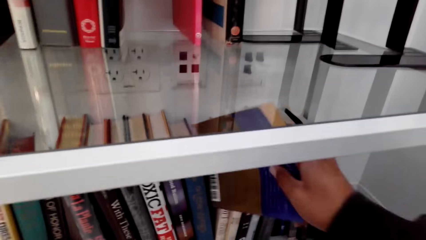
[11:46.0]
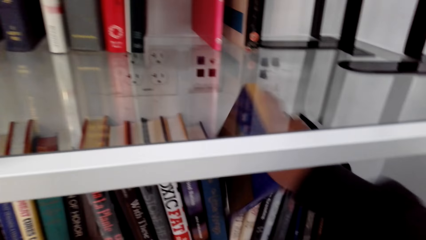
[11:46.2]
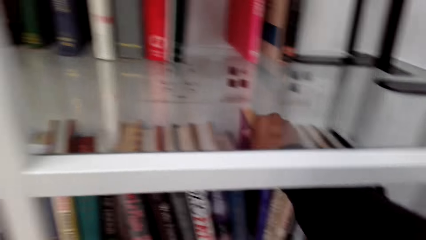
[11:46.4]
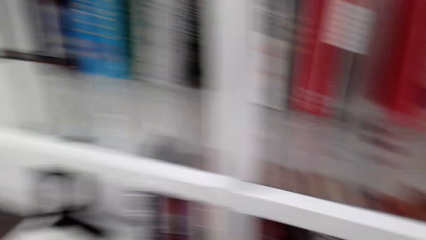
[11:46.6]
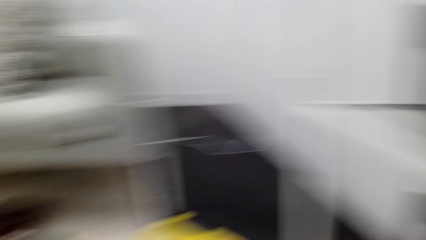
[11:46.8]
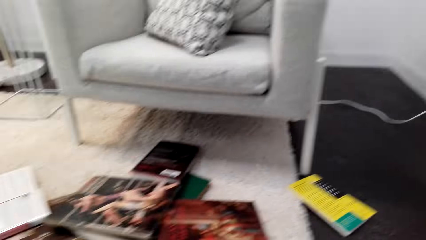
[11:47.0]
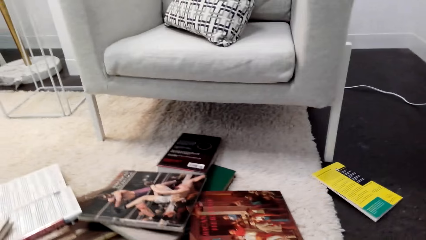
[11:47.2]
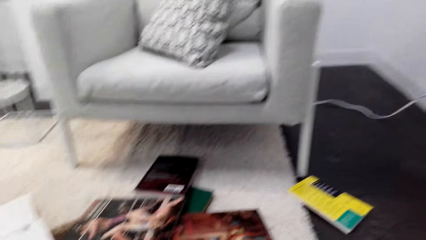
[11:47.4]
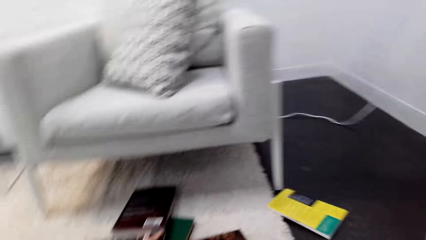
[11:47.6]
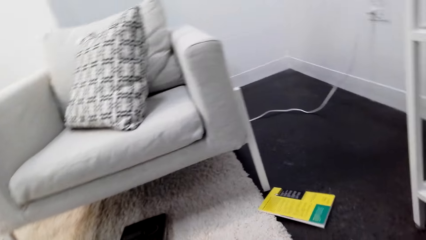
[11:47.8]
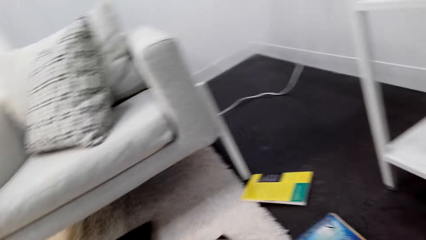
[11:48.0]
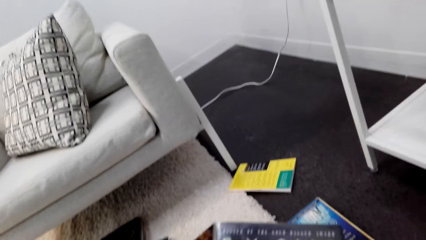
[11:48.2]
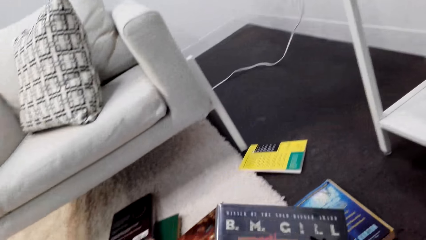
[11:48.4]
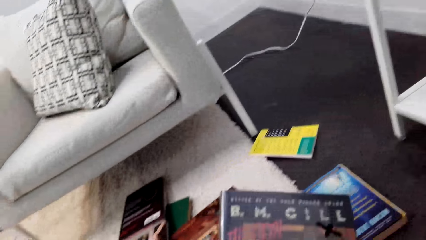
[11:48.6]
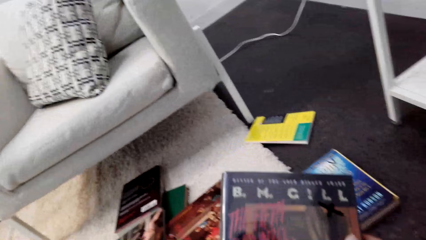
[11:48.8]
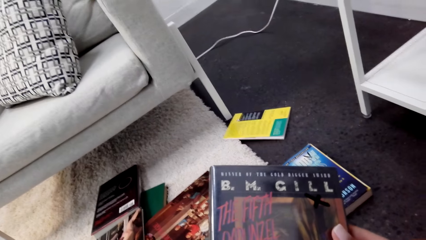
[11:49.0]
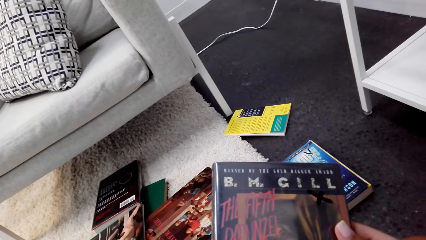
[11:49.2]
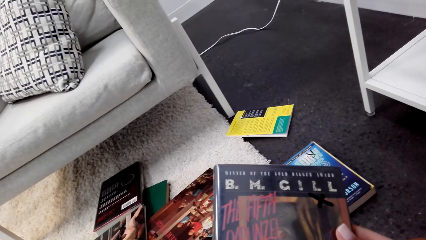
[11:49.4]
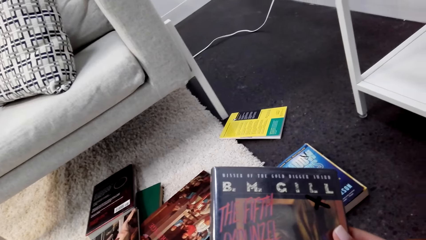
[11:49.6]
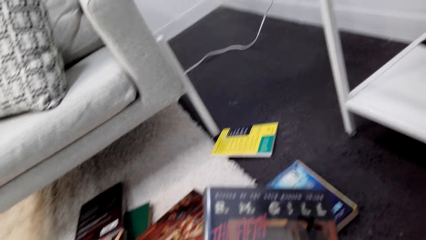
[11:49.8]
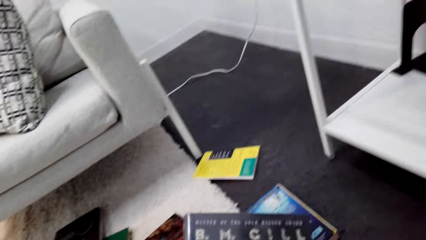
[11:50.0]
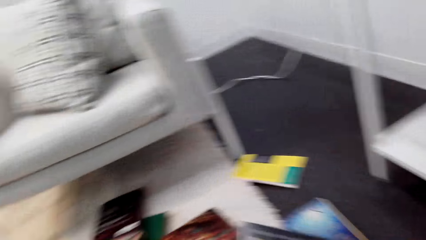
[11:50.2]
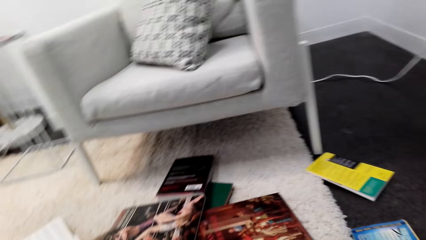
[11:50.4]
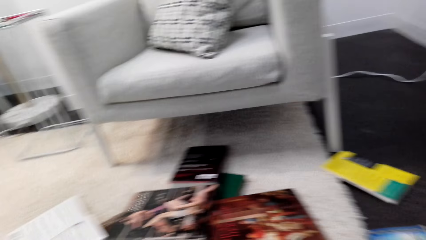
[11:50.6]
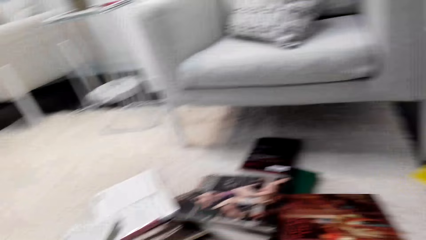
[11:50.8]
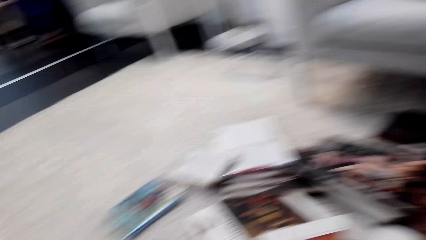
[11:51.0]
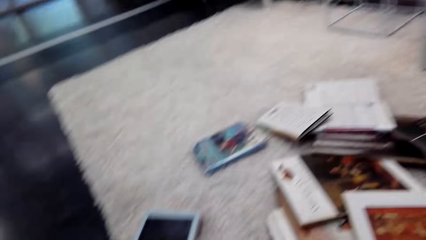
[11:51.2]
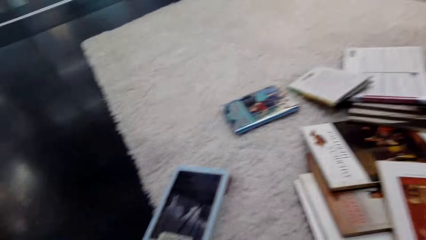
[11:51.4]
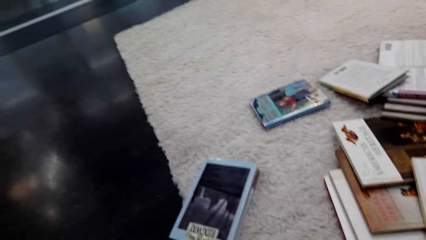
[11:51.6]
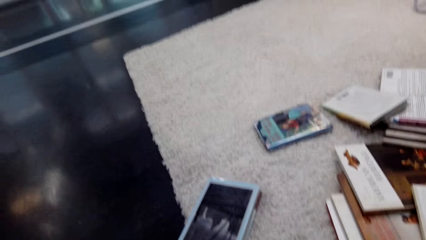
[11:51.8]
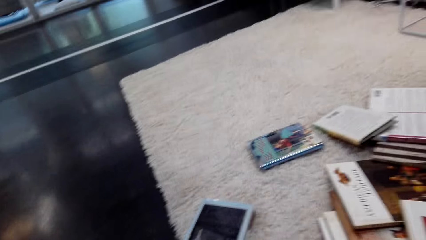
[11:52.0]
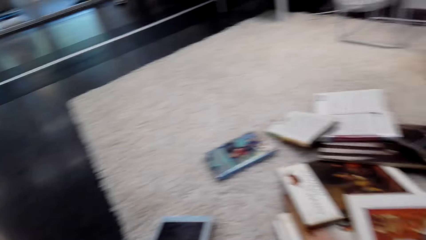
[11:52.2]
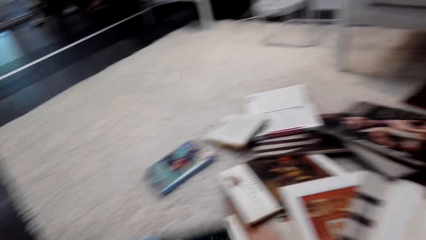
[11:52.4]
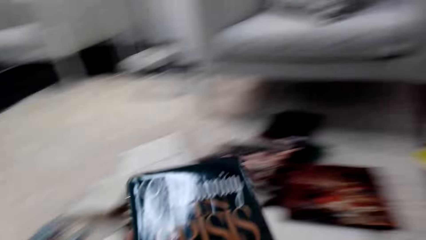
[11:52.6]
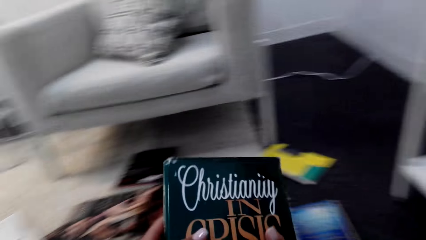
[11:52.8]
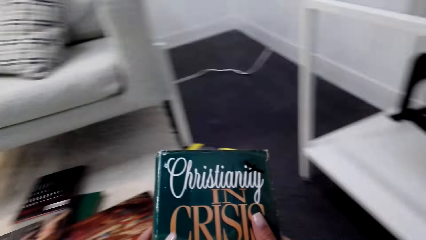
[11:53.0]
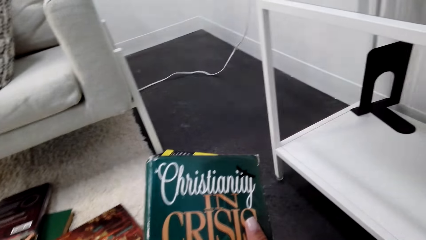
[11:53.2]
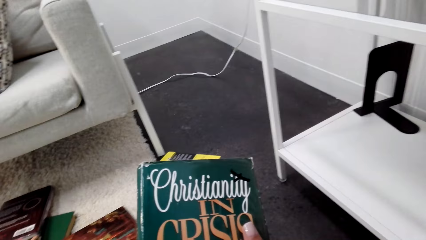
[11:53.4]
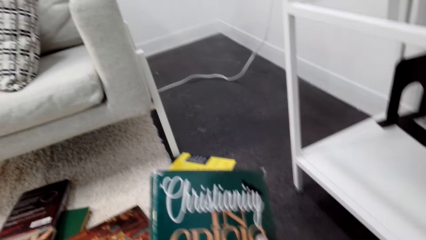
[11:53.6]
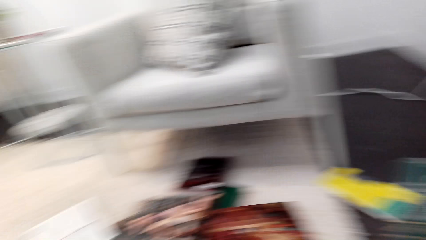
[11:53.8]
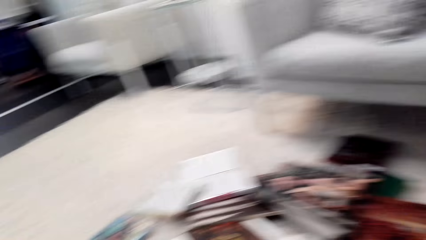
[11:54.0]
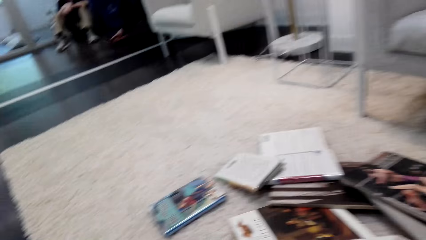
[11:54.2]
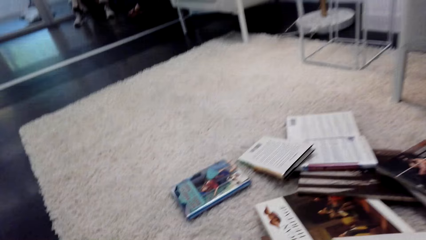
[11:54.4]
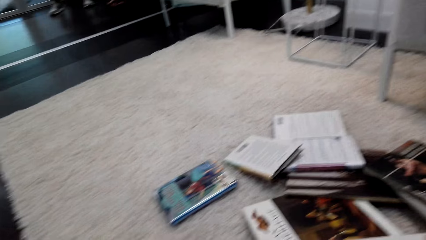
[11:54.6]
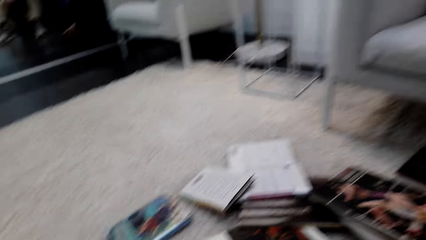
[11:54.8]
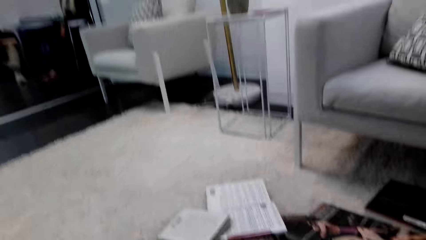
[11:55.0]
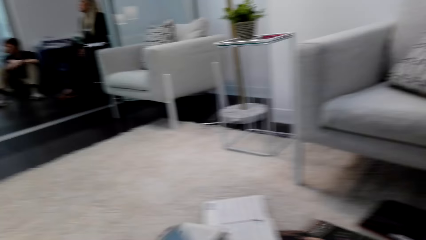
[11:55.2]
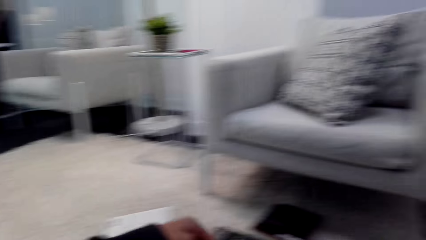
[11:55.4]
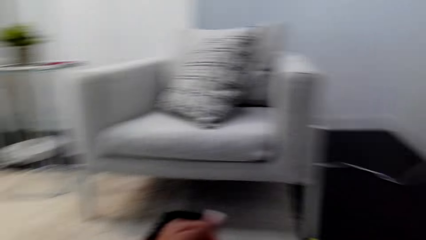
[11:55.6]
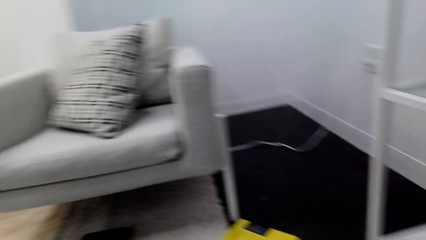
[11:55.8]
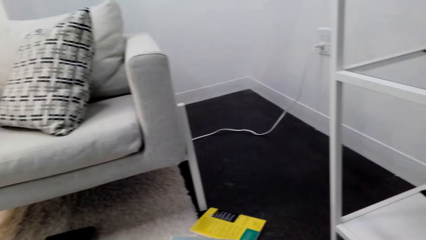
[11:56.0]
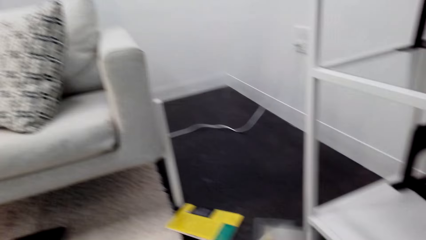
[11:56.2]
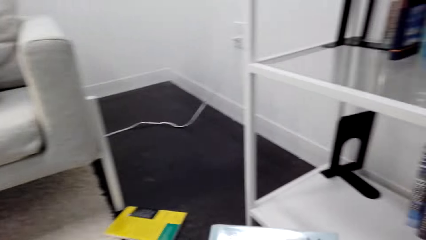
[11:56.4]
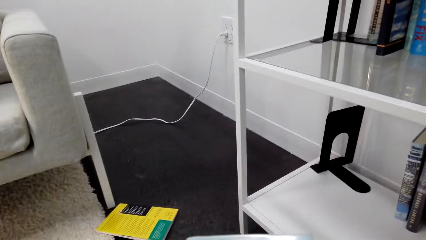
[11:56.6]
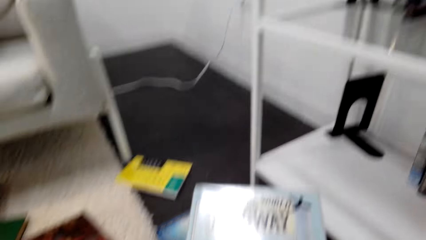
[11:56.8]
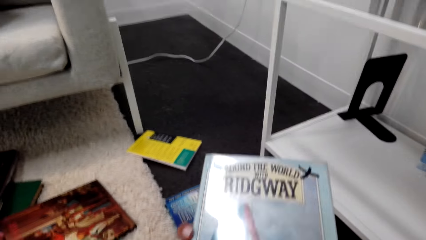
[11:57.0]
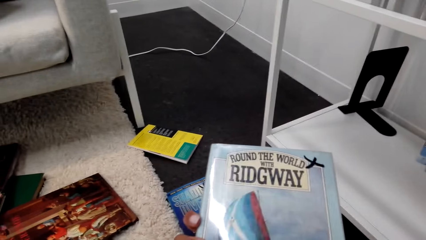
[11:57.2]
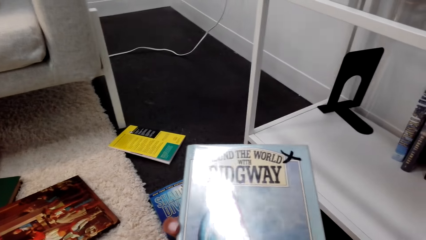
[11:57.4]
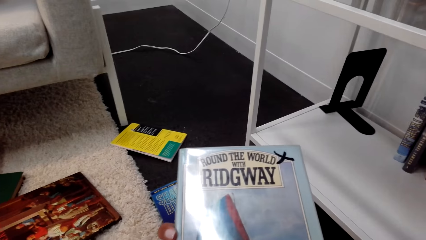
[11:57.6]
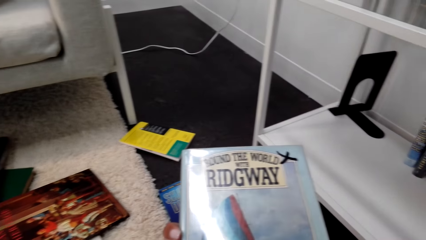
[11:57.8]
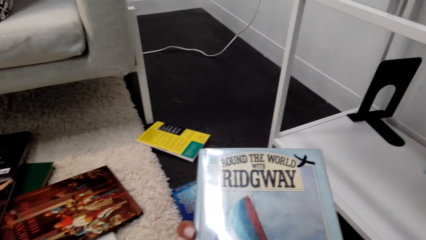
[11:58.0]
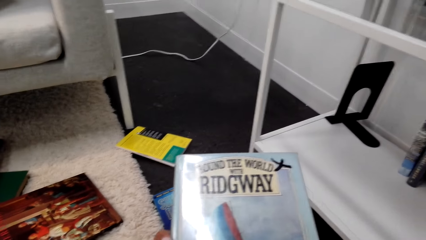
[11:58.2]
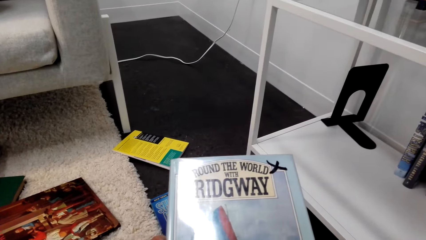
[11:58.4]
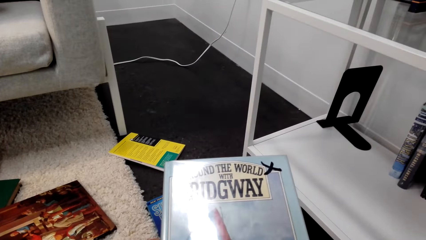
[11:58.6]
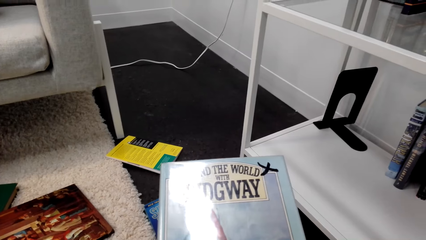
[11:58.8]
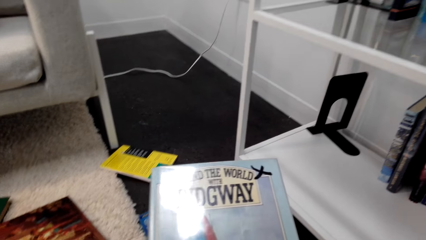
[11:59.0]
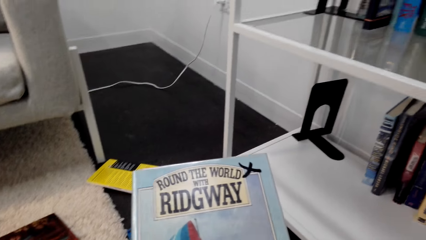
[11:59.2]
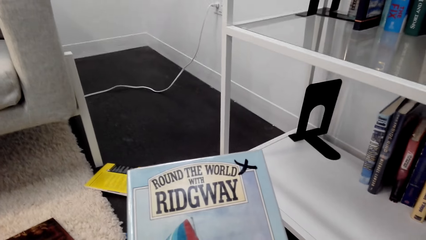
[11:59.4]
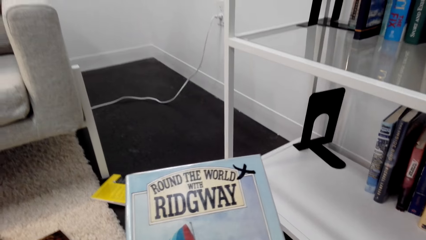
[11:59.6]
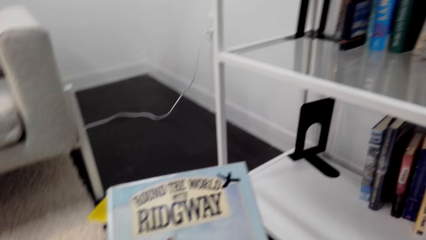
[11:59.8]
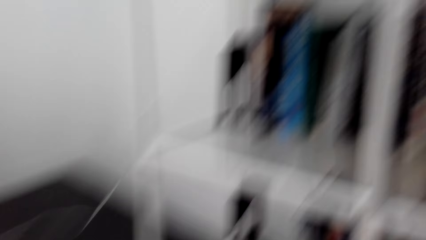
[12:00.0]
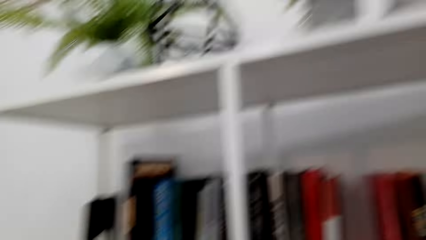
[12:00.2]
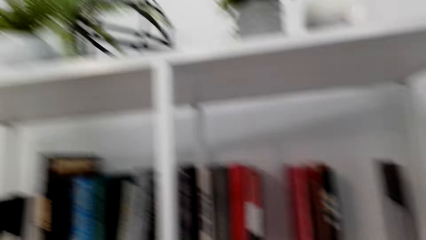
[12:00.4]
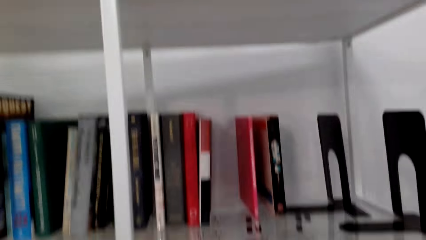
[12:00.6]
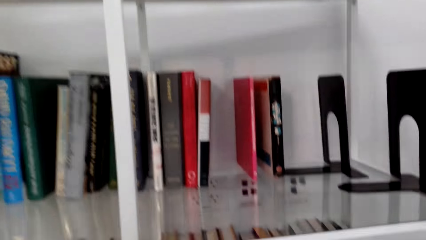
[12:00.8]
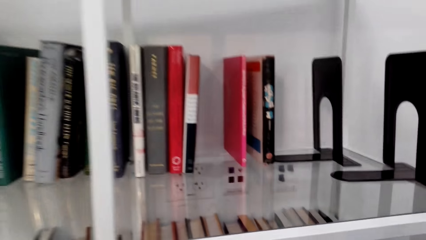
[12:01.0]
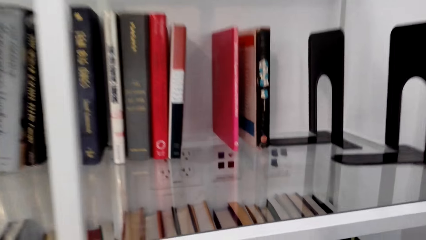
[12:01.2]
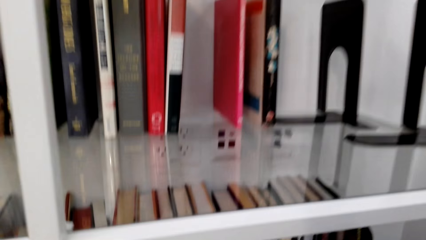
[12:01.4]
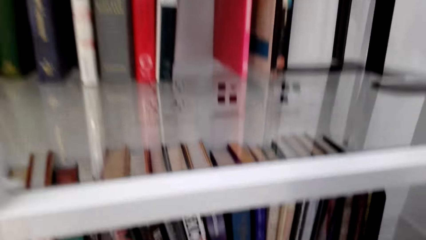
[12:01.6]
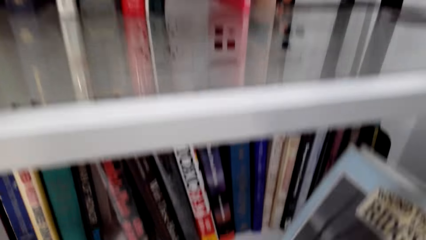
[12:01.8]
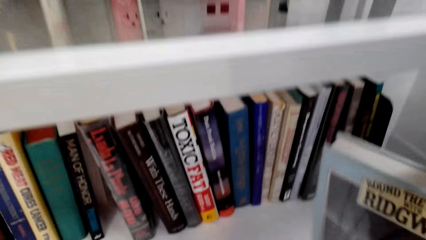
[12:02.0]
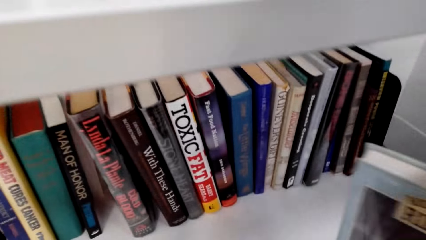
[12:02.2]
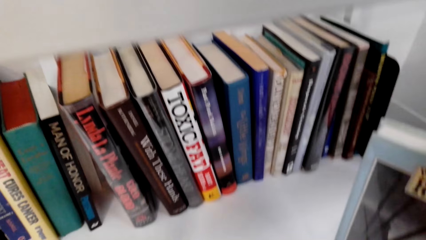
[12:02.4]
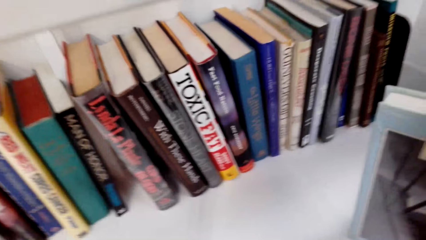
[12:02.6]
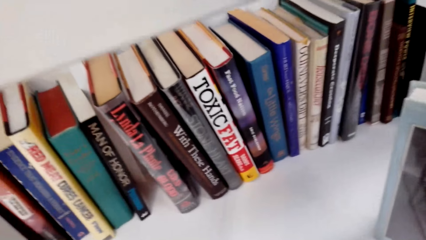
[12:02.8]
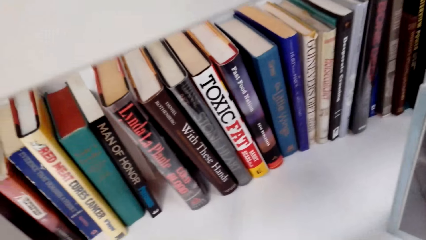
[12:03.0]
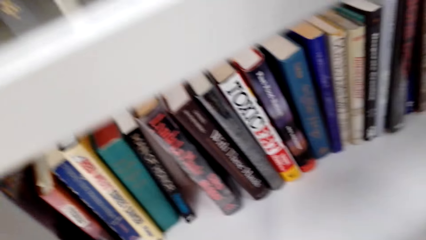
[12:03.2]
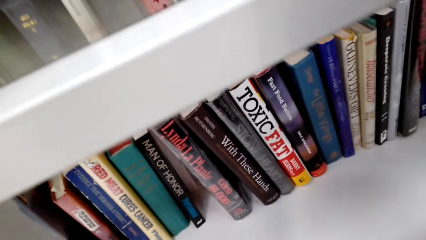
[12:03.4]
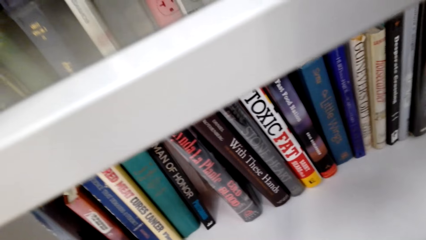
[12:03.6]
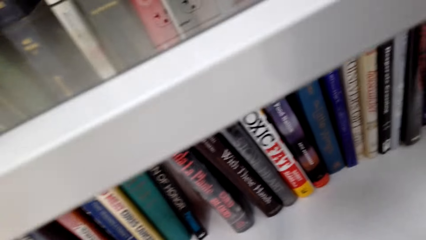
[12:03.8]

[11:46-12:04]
The camera wearer places the book on the shelf. They pick up the book. They look at the book. They pick up the book from the floor. They turn around. They turn around again. They look at the book. They place the book on the shelf.
